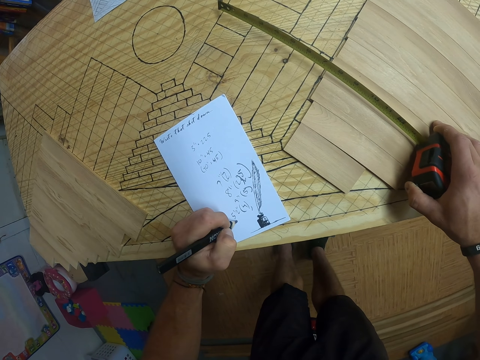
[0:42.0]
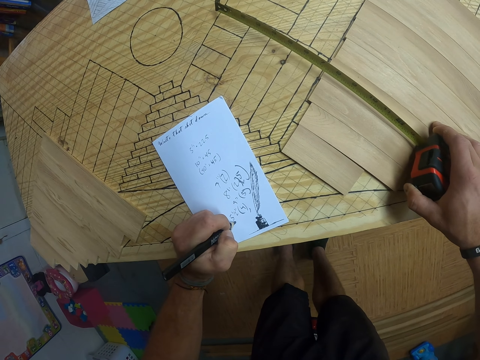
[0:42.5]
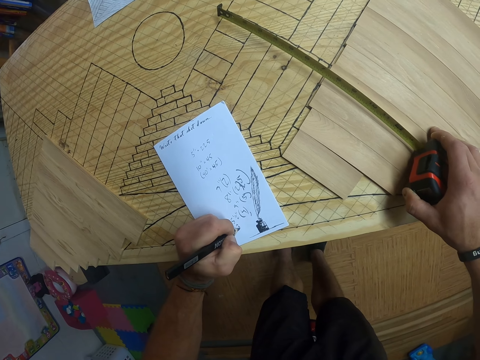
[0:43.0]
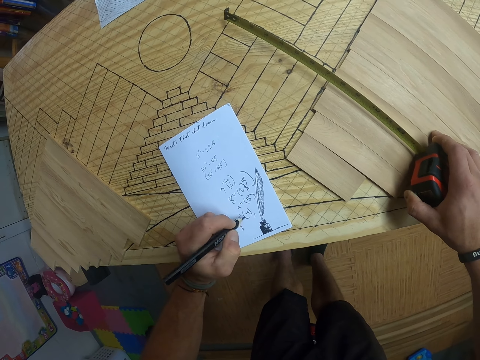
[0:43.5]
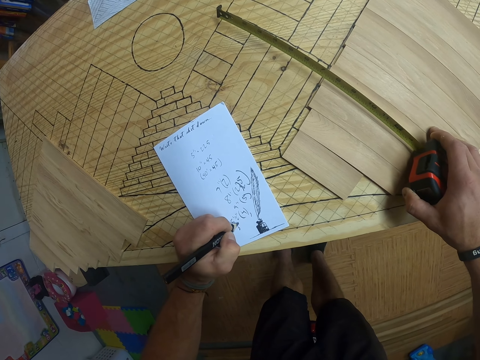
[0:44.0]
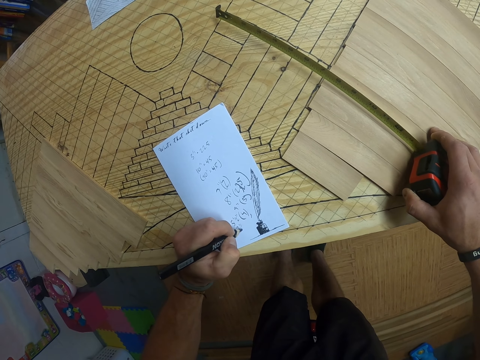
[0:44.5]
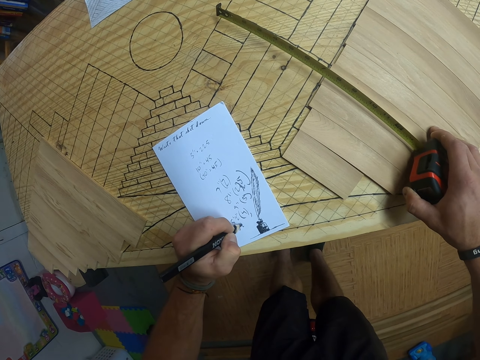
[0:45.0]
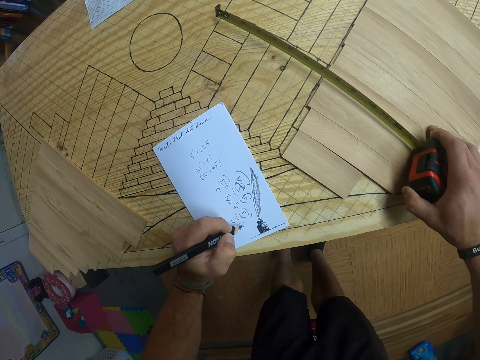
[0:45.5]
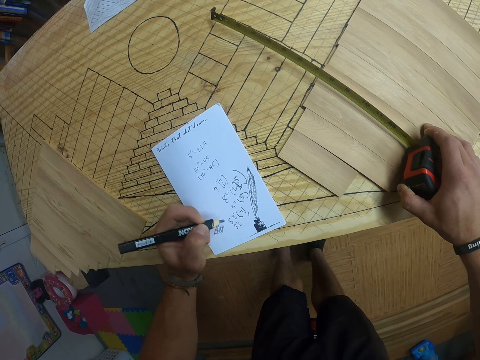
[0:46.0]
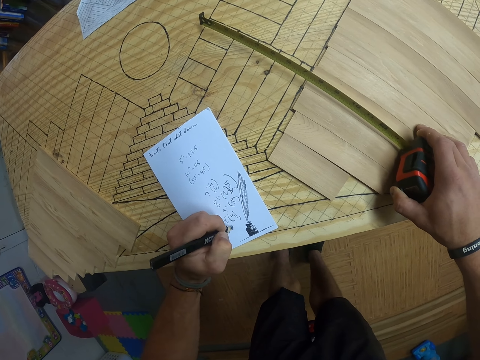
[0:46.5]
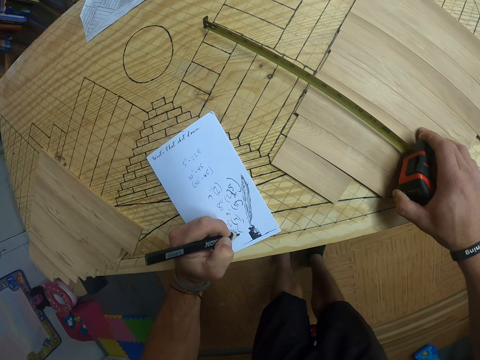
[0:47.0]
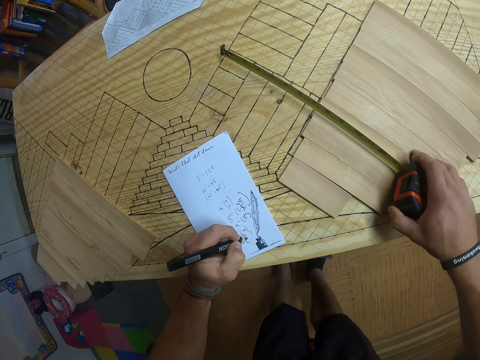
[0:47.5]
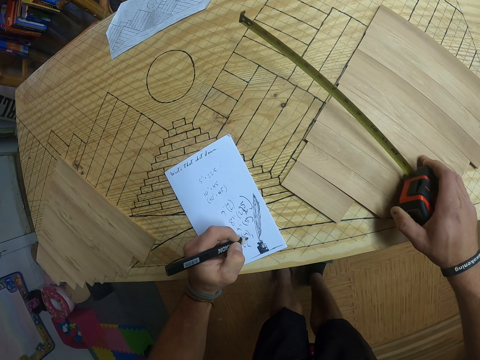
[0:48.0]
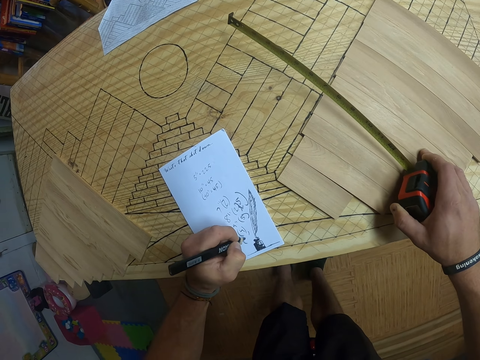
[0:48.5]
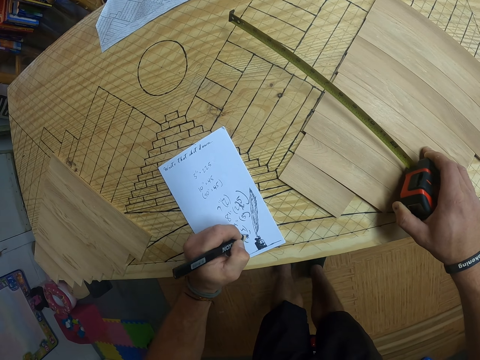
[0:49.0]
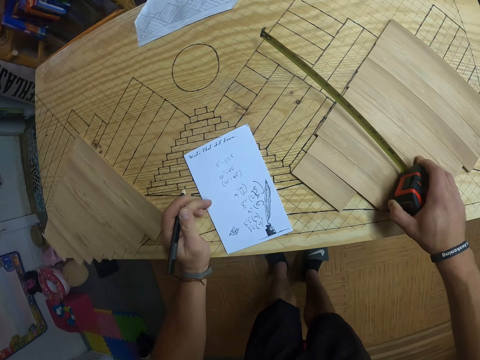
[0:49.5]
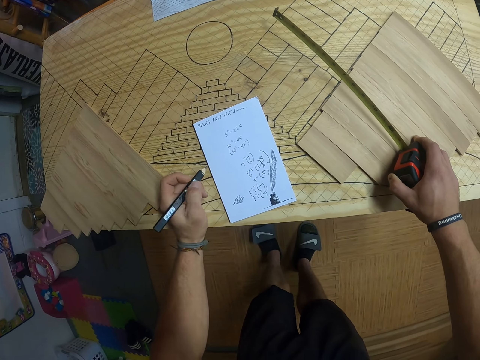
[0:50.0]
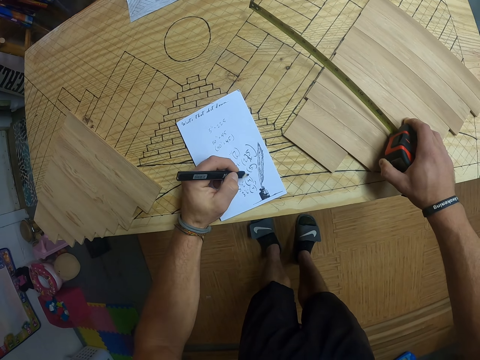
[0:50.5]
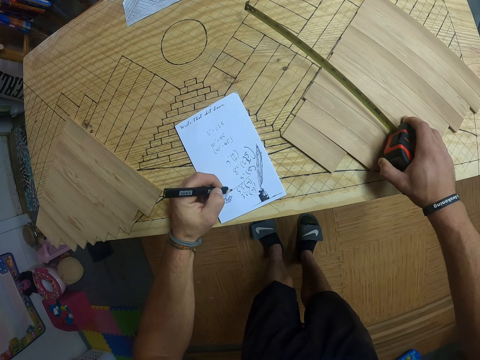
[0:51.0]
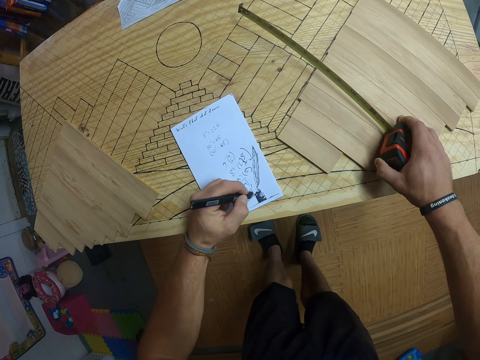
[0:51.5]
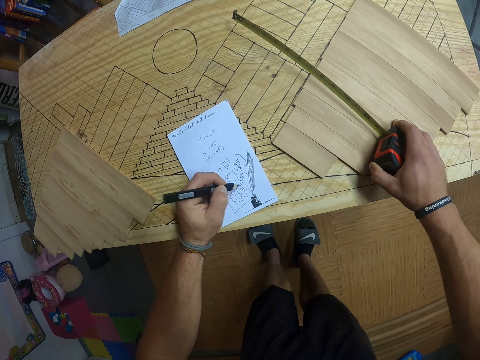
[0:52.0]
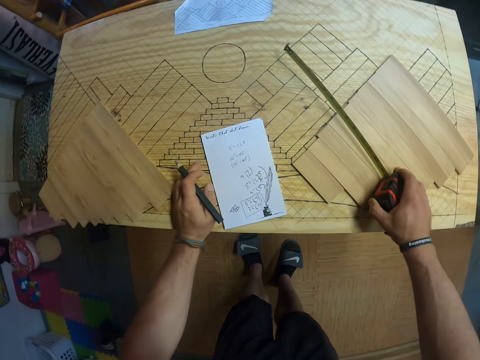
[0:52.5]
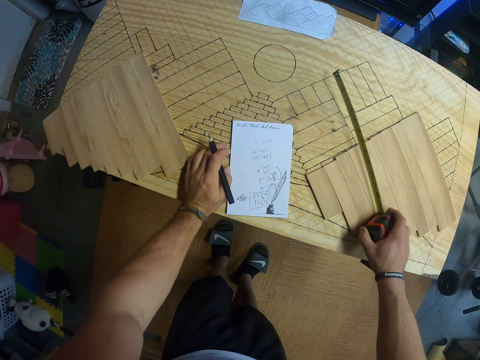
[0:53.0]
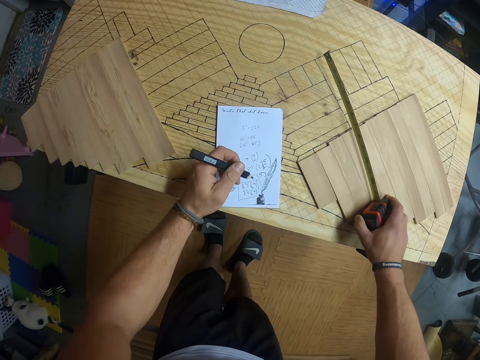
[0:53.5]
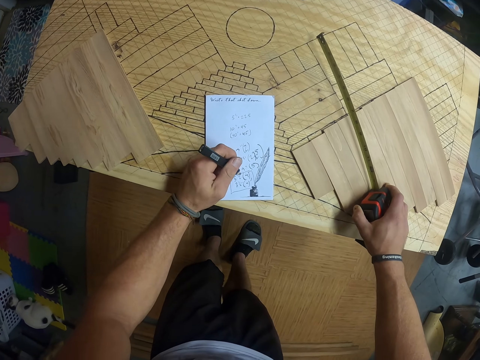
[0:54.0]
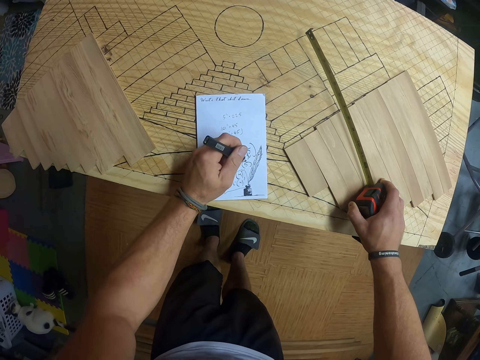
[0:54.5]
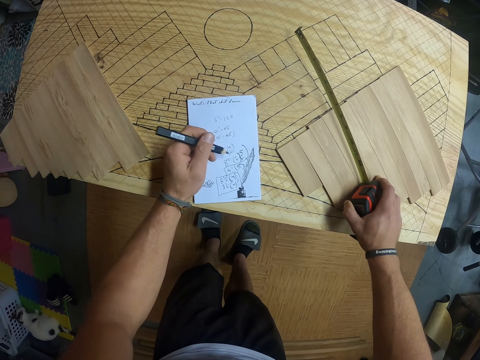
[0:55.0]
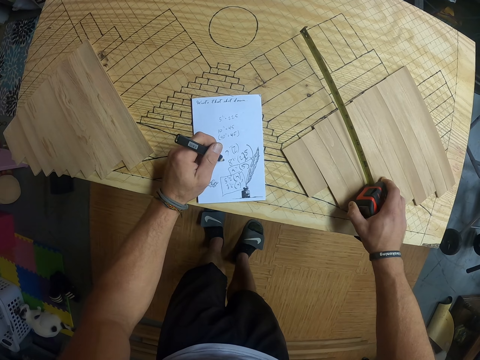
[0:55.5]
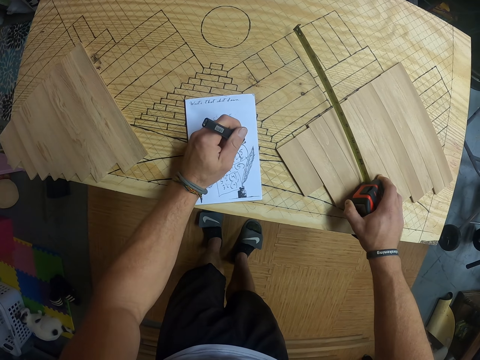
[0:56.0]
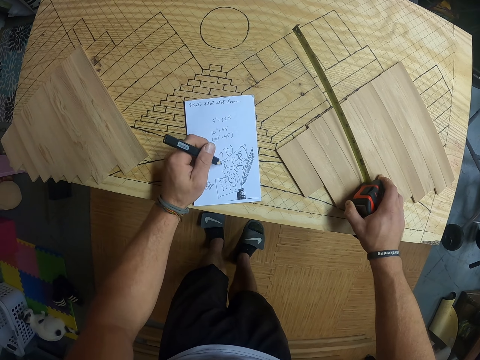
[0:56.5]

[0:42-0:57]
The camera wearer places his left hand on the bamboo board. He writes on the paper with the pencil in his left hand. He places his left hand on the bamboo board. He writes on the paper with the pencil in his left hand.

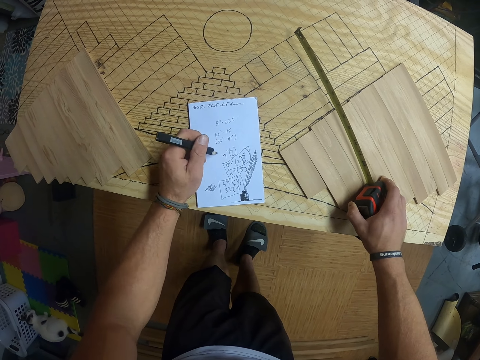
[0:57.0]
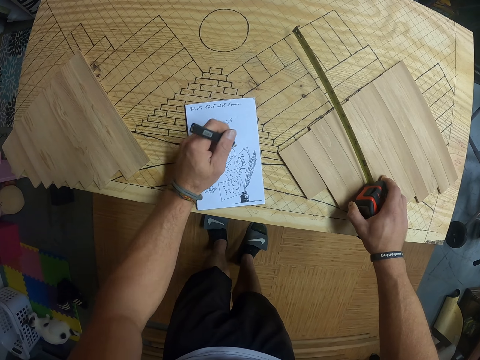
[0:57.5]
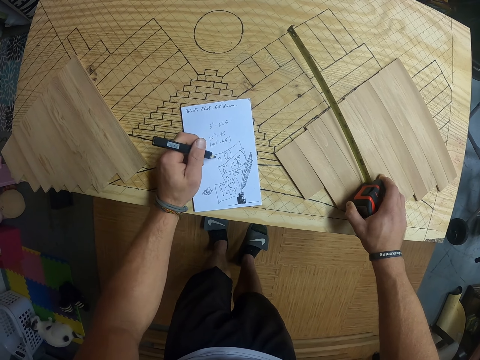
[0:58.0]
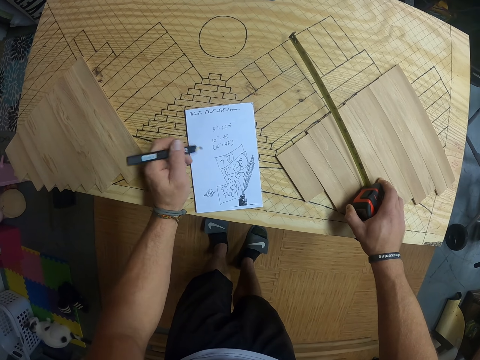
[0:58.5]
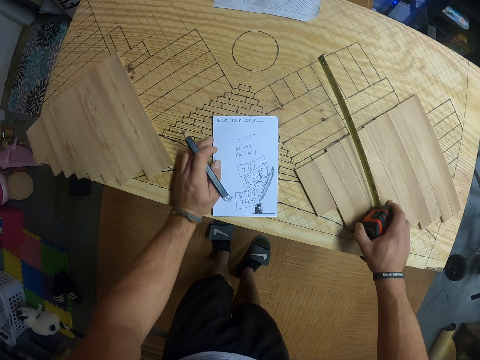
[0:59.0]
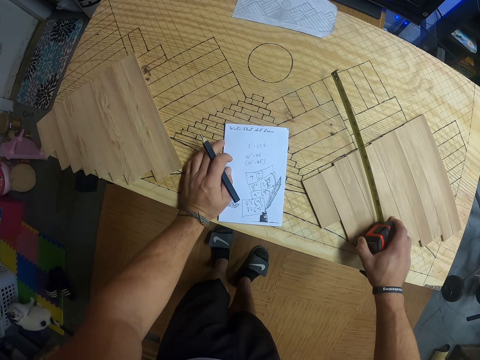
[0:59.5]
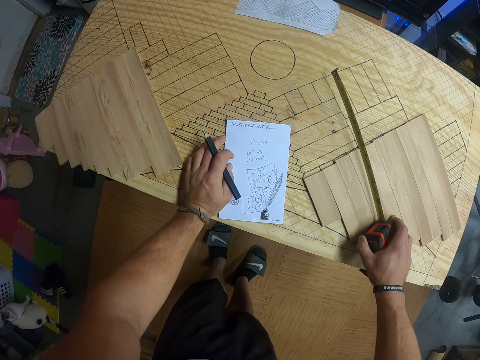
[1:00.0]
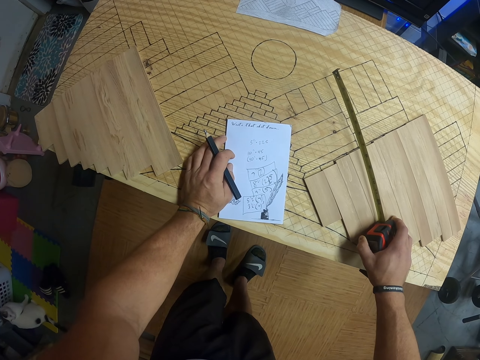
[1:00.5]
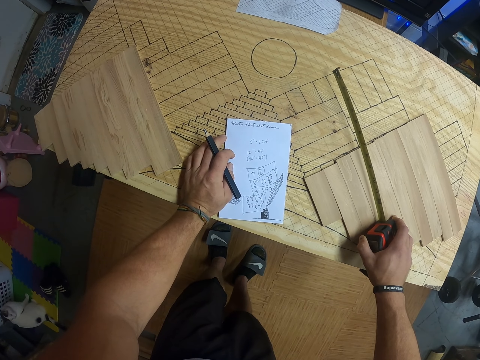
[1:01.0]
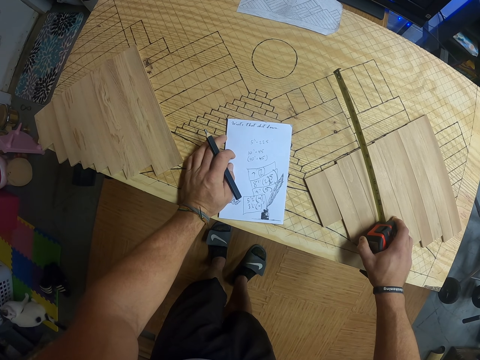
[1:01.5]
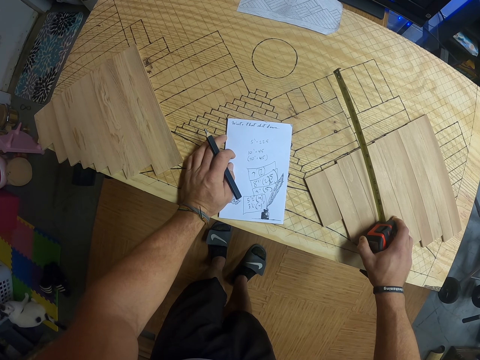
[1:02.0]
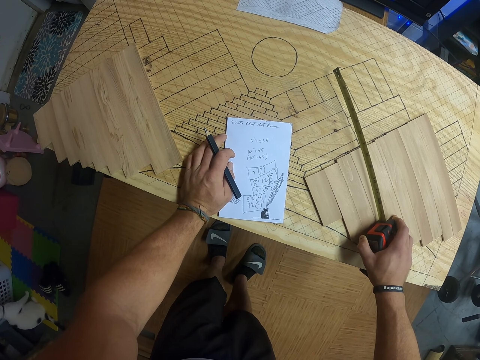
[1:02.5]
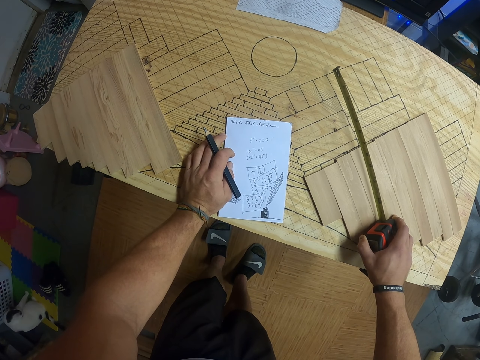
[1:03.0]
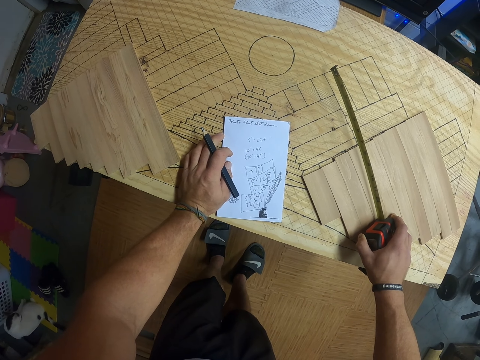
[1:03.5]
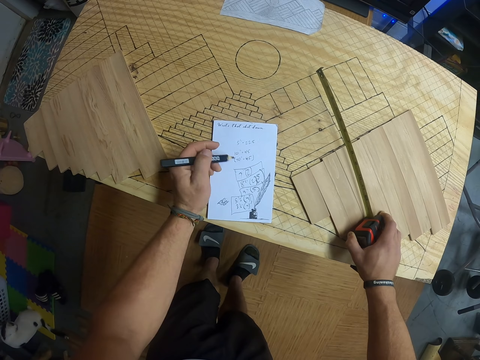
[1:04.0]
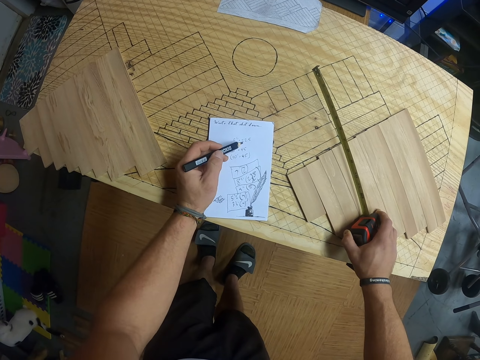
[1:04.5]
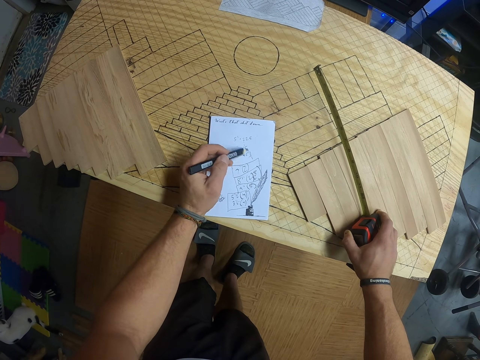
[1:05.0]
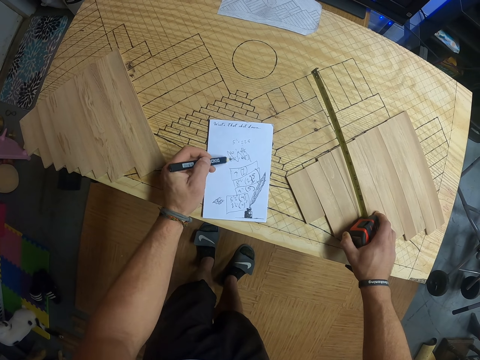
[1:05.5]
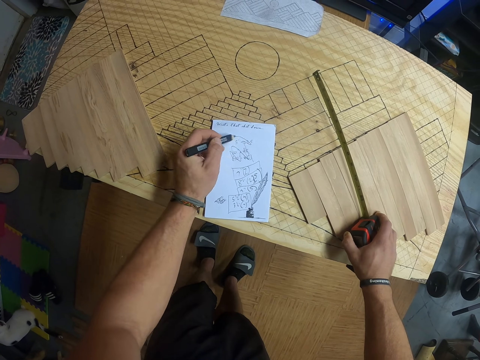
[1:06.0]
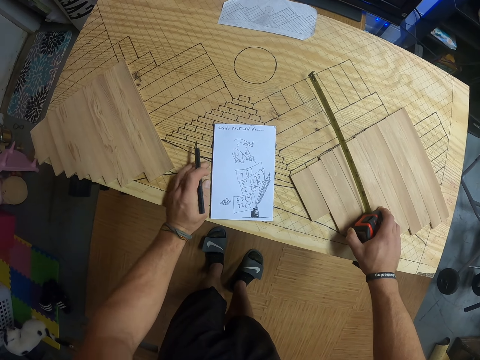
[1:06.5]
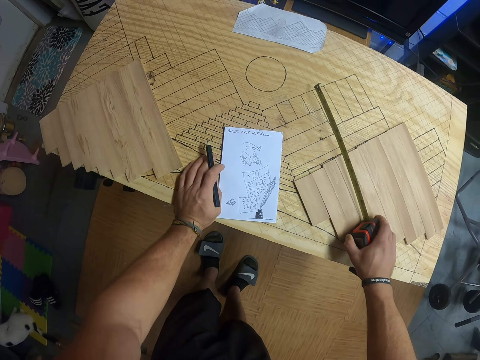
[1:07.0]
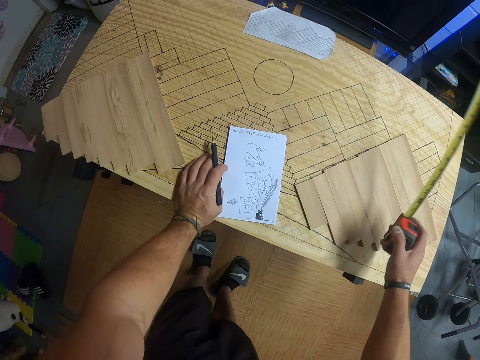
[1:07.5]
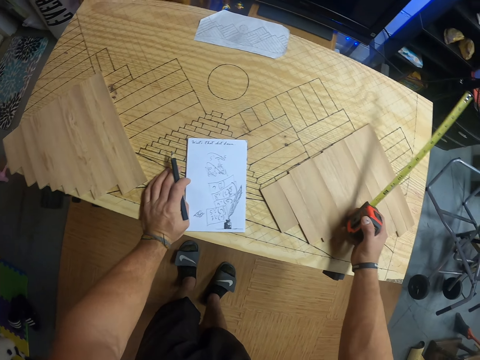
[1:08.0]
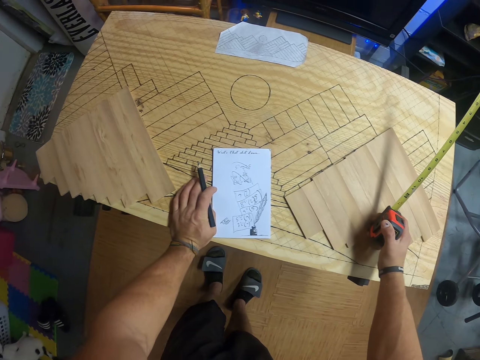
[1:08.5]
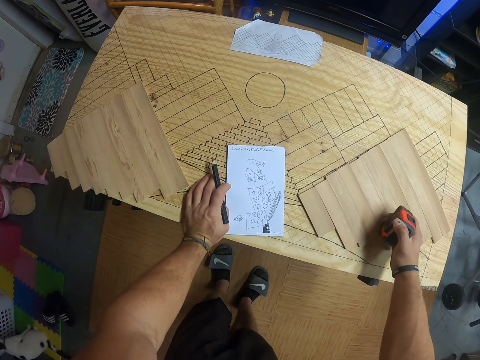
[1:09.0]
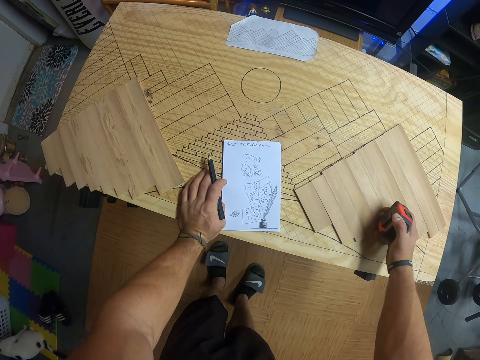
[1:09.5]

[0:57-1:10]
The camera wearer places his left hand on the bamboo board. He looks at the paper. He writes on the paper with the pencil in his left hand. He rubs off the paper. He places his left hand on the bamboo board. He presses a retraction speed brake on the tape measure with his right hand.
